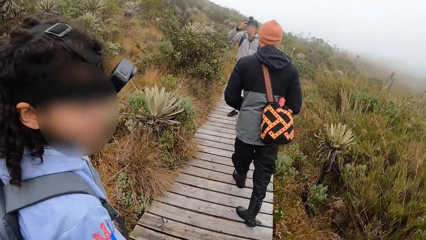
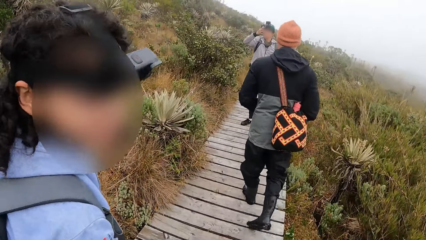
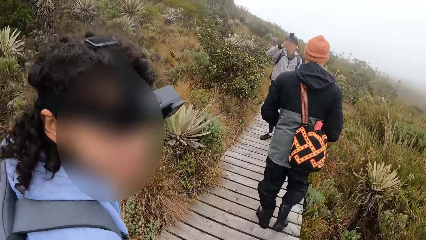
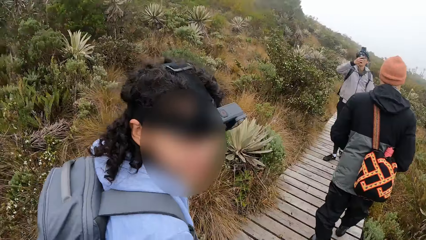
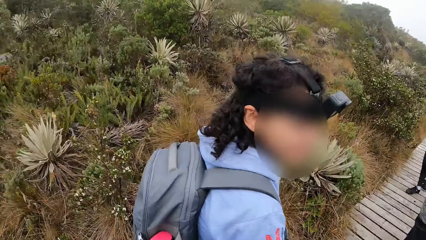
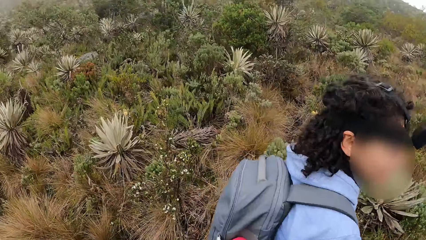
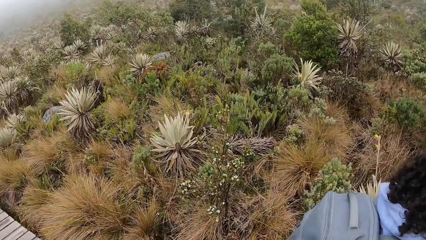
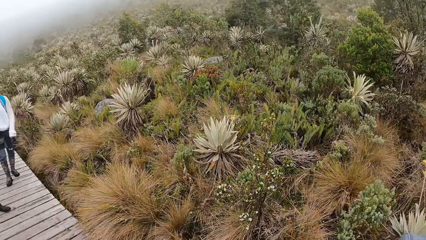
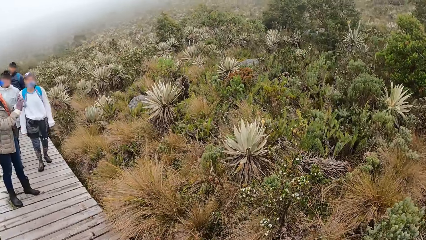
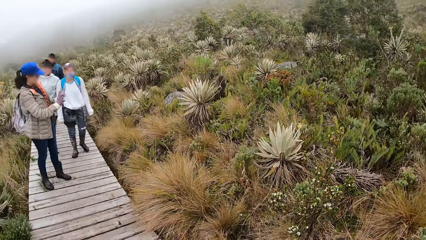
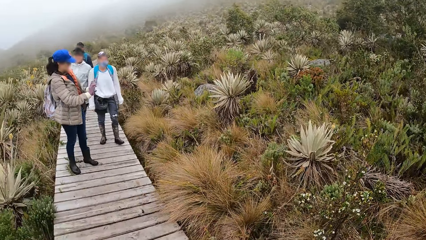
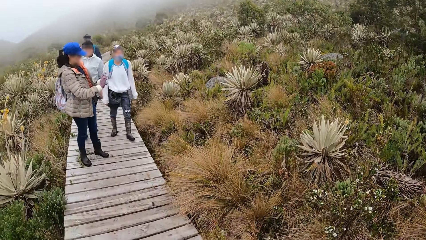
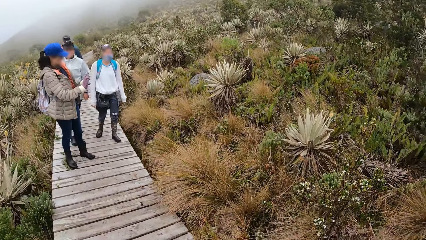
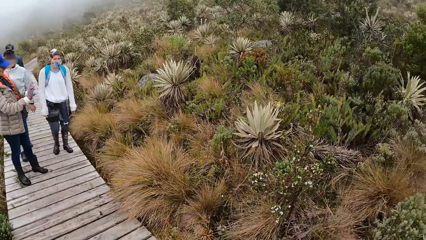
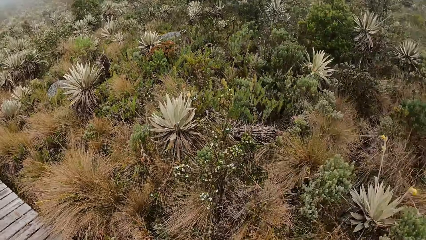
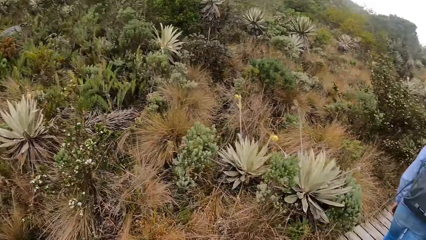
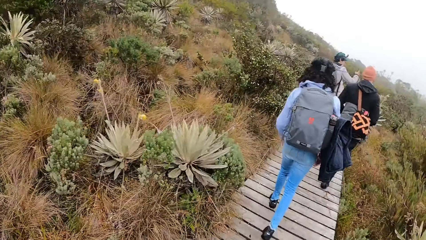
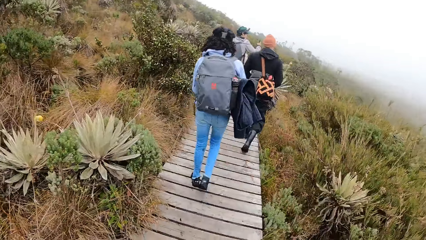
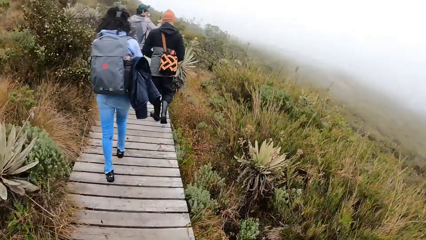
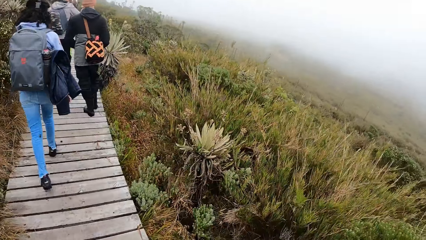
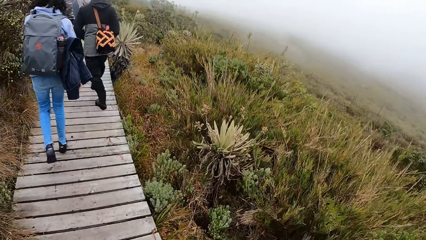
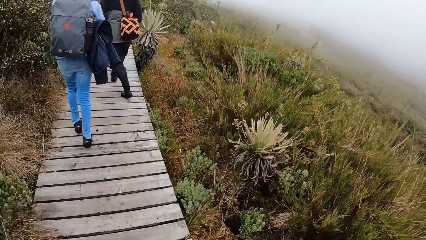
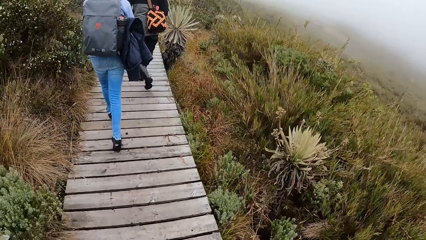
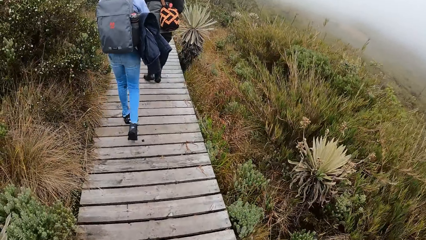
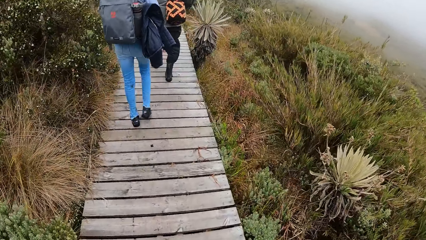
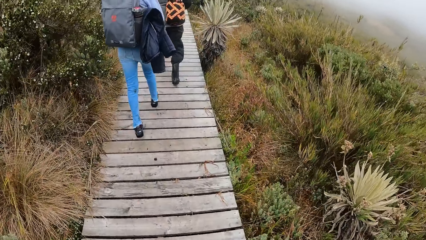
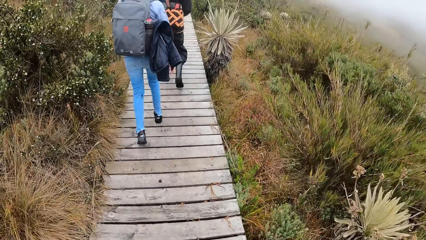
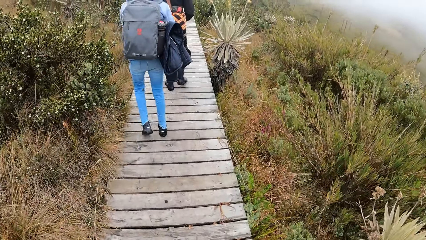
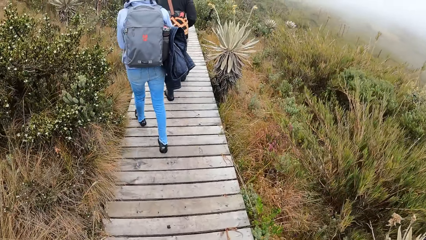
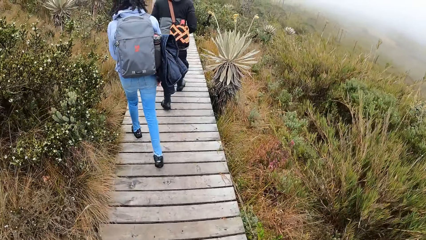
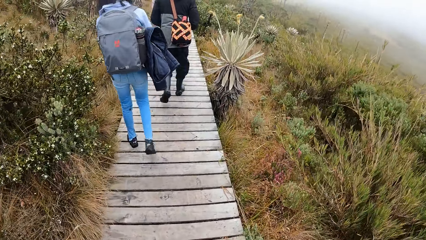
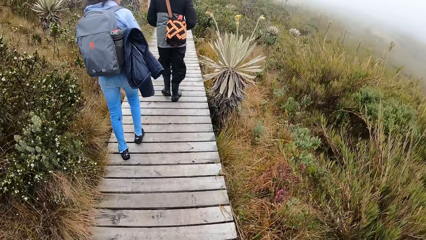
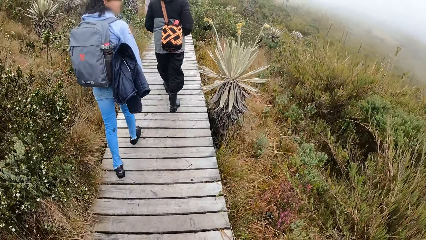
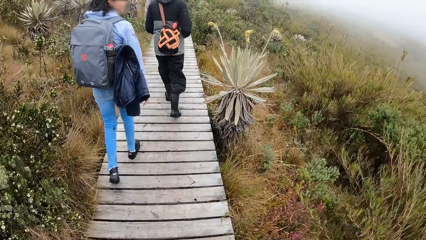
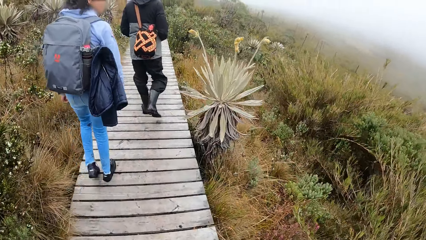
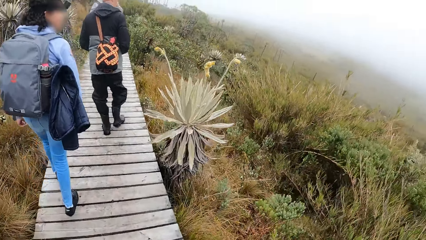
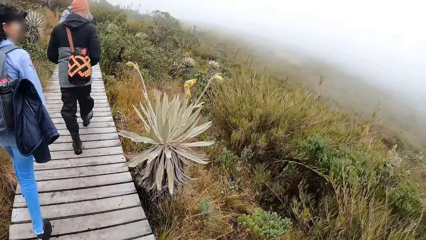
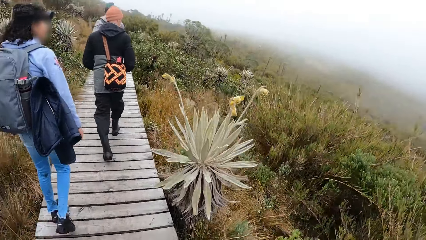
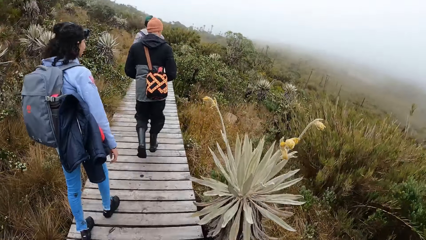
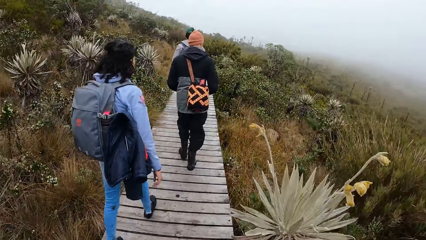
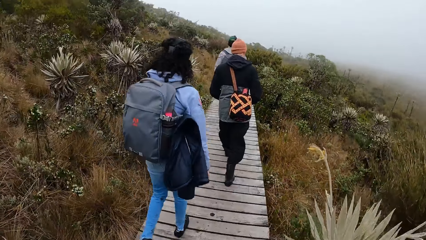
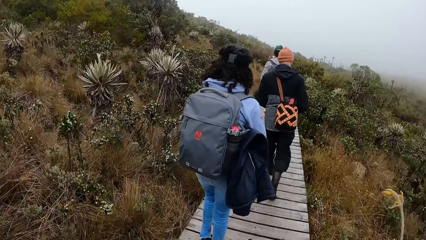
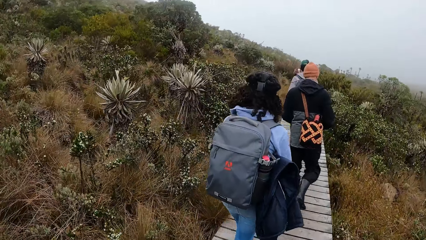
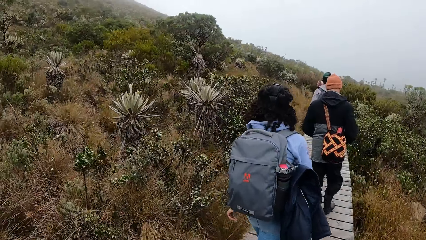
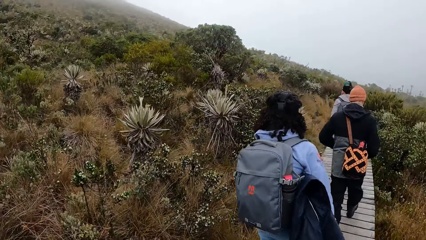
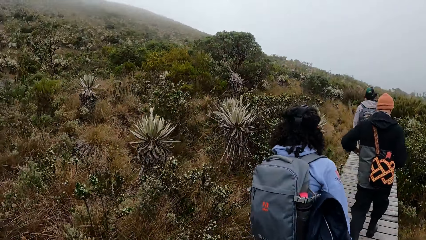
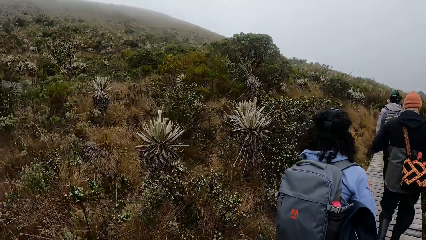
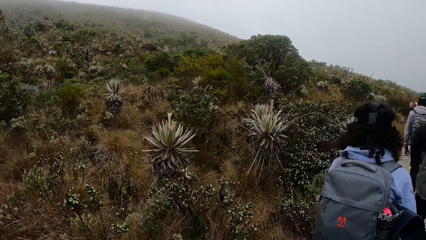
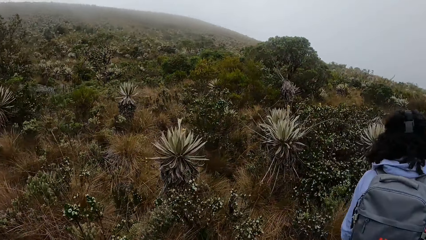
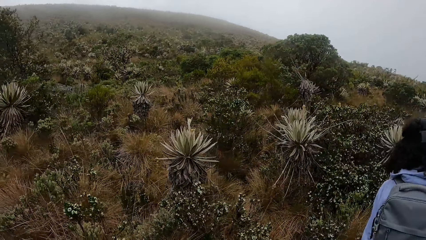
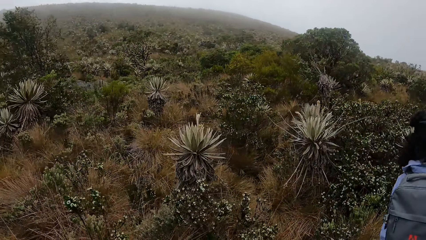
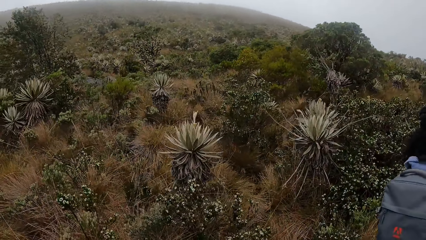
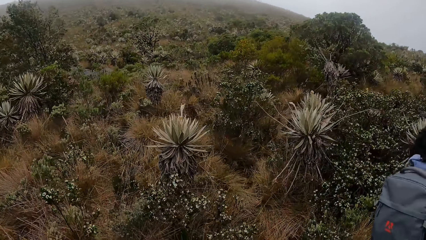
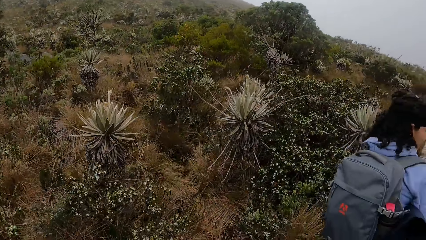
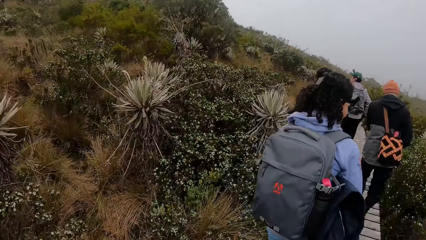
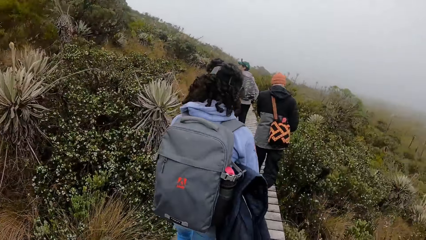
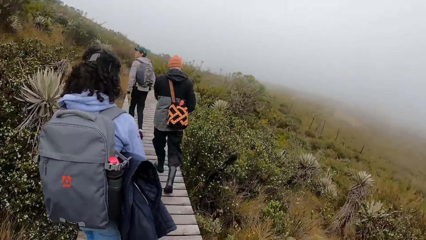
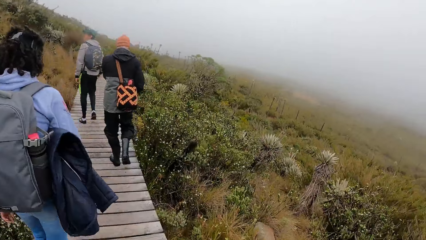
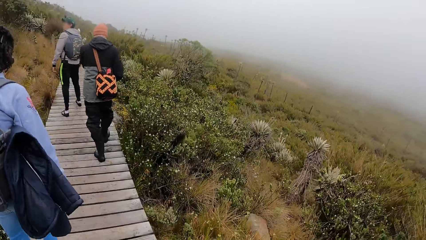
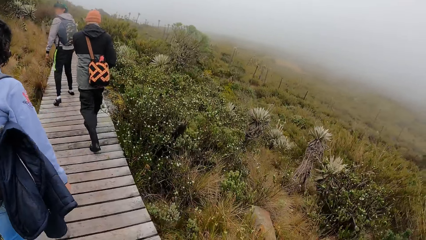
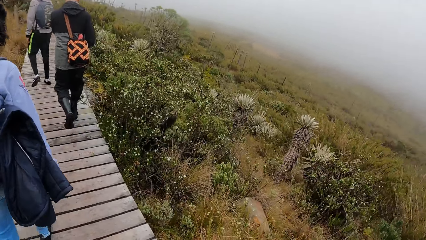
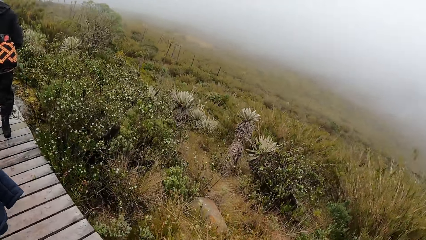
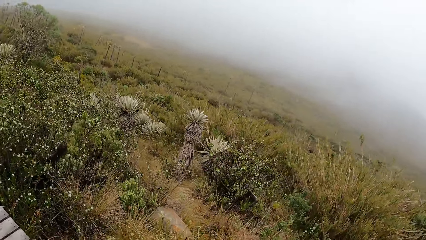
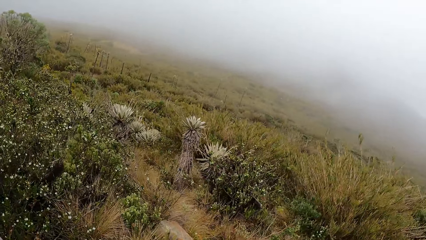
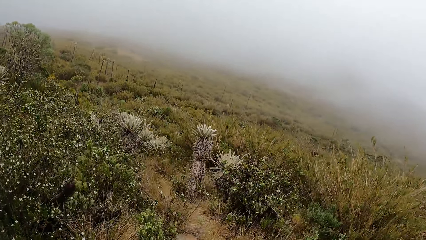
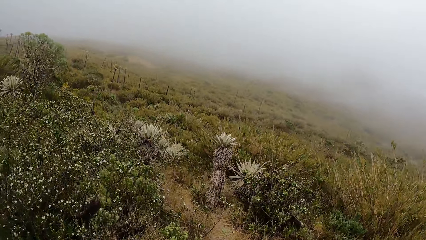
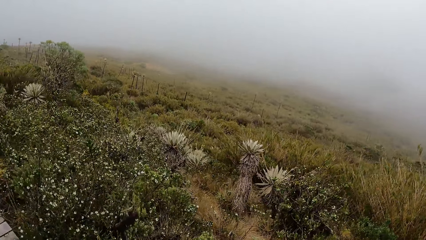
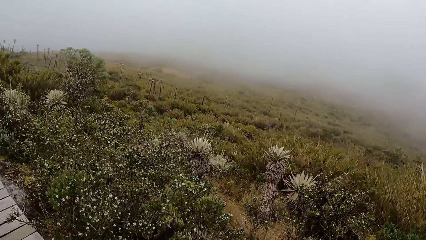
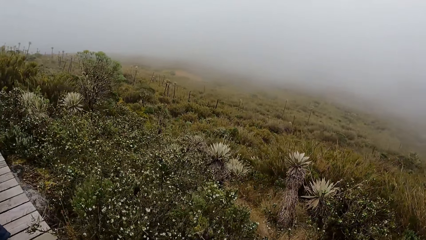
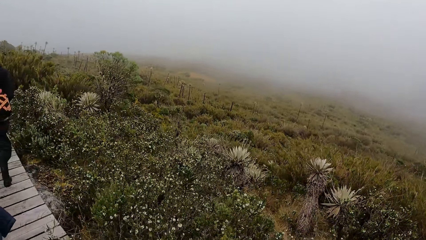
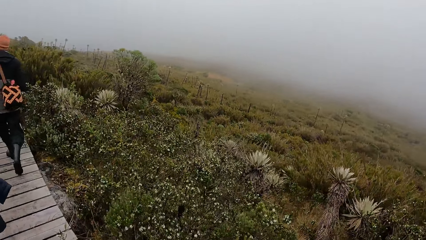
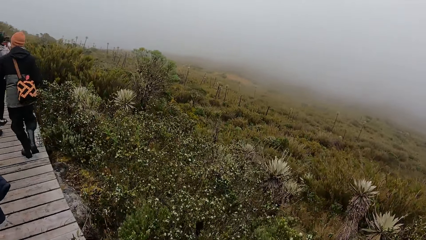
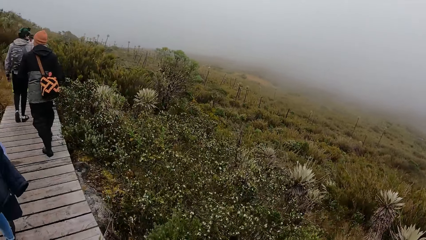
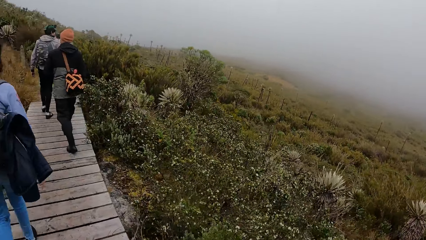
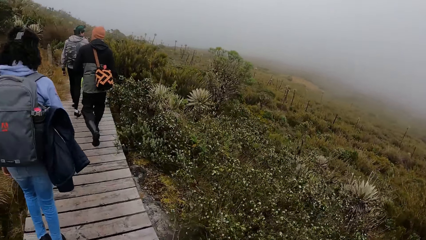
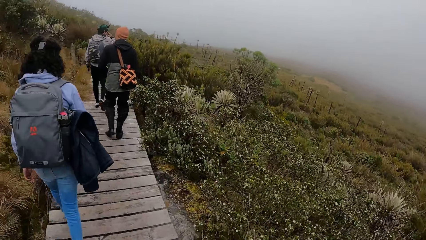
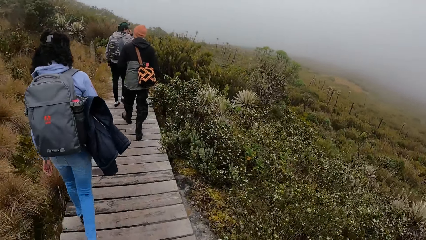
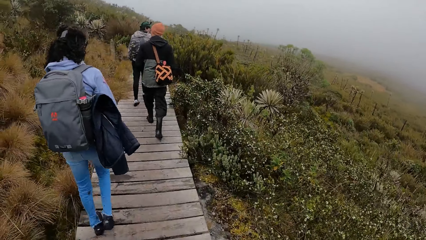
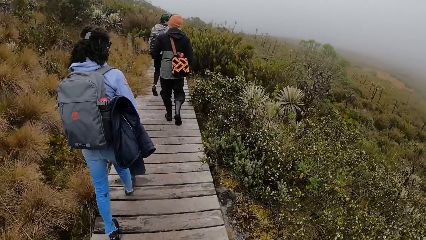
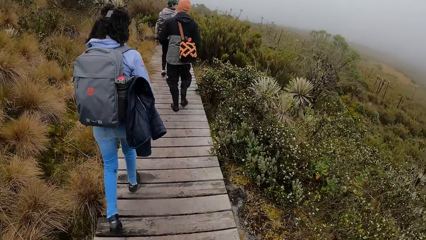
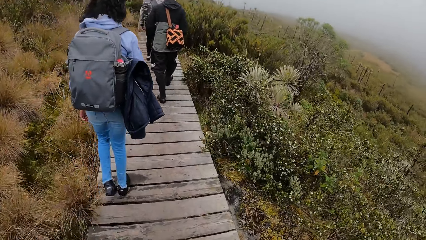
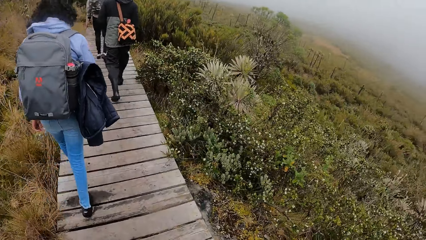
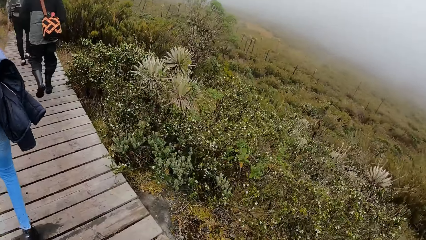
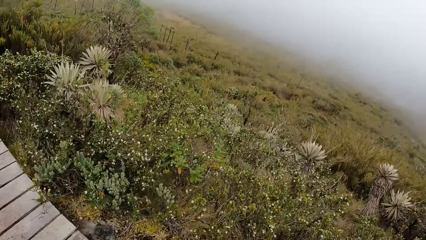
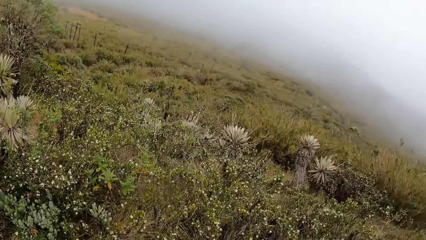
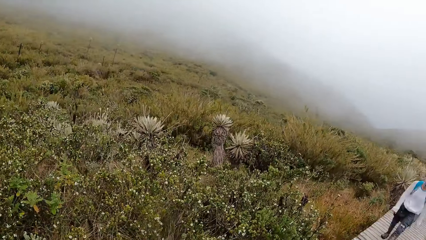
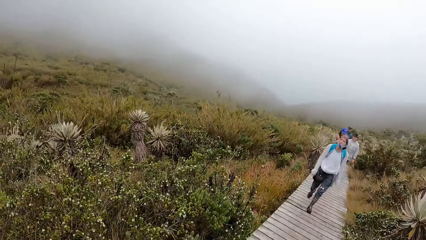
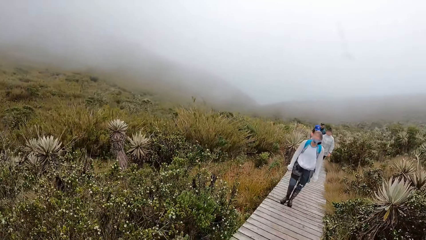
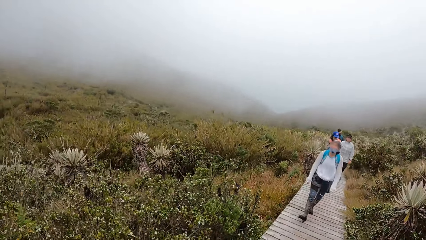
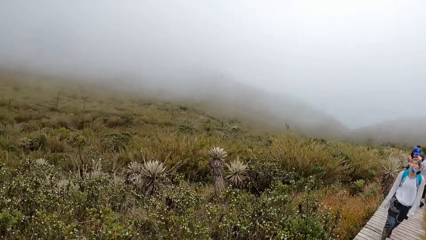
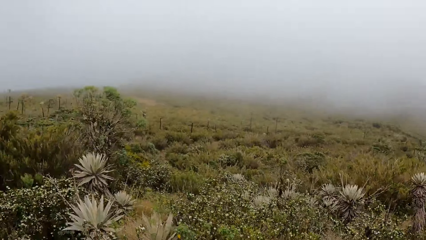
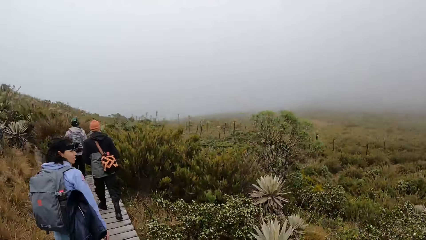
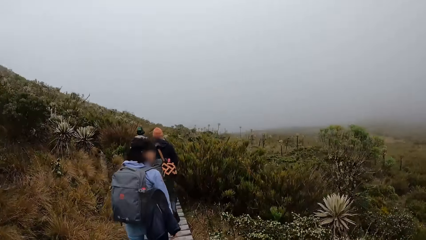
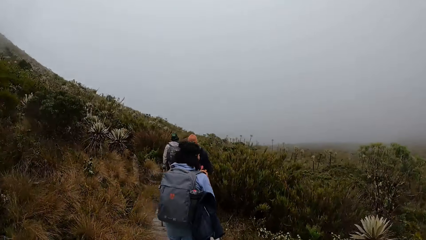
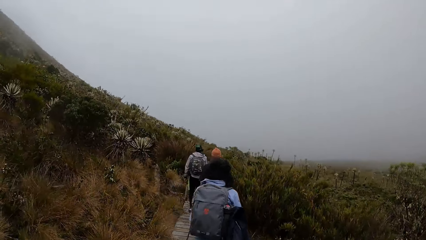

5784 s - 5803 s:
The woman operates a phone with both hands.
